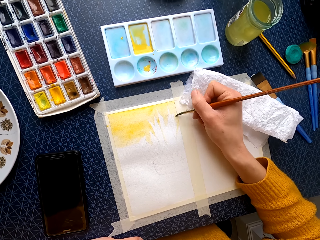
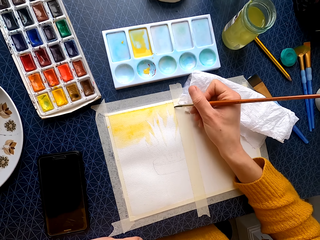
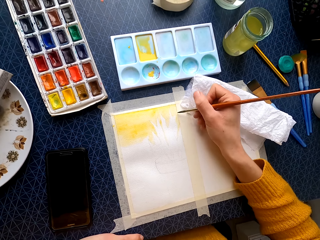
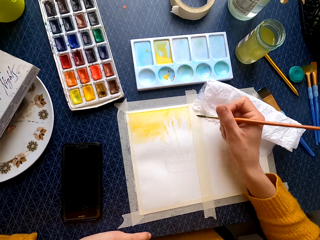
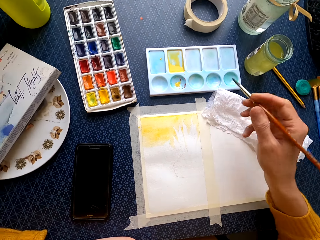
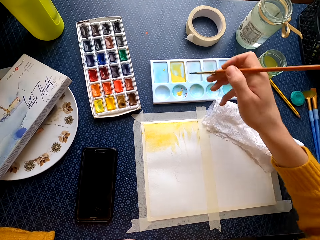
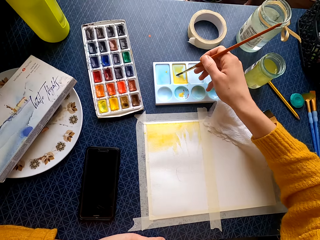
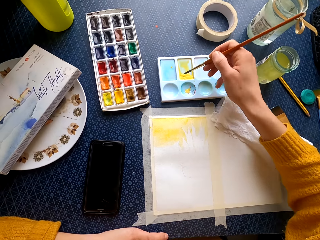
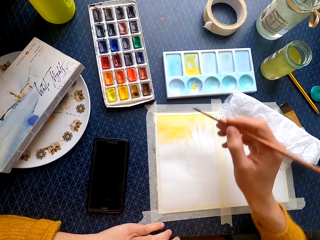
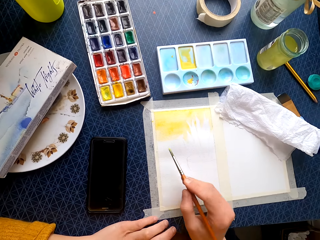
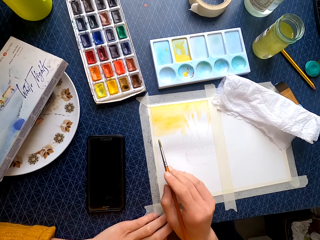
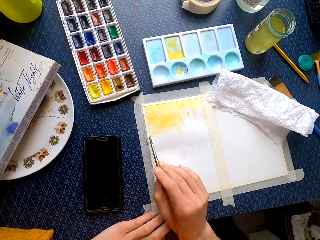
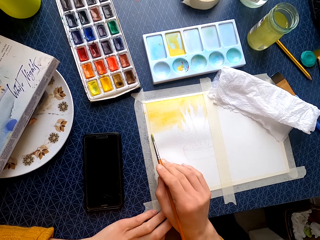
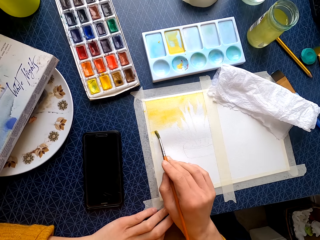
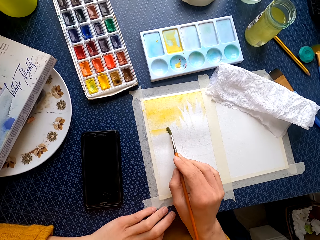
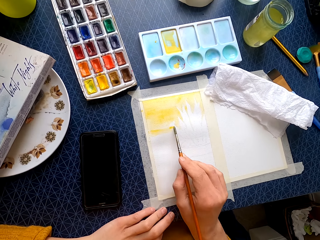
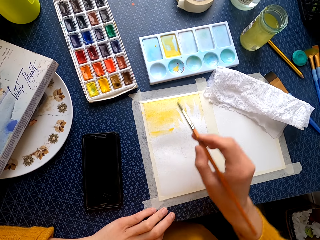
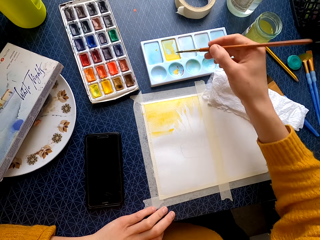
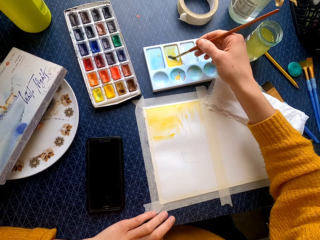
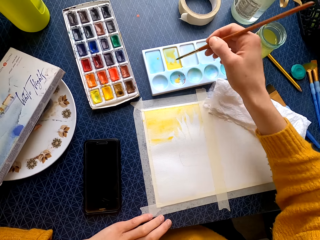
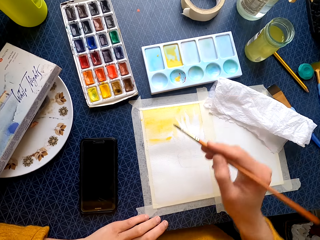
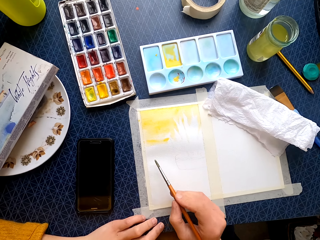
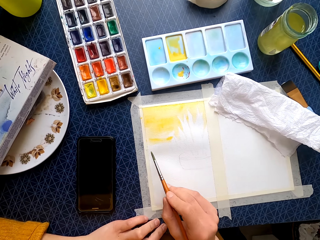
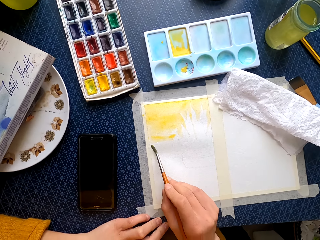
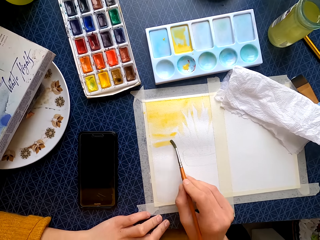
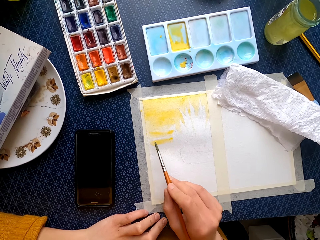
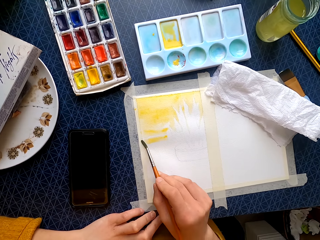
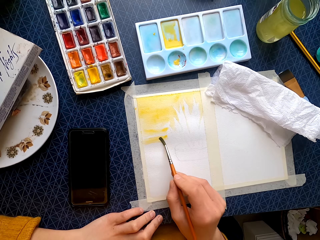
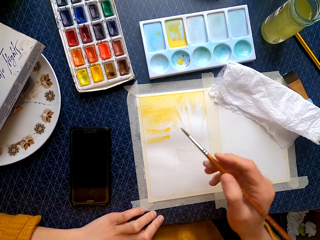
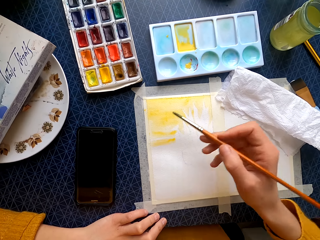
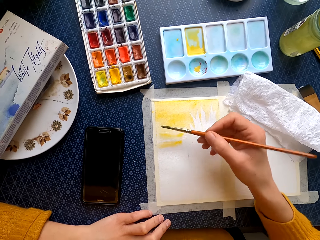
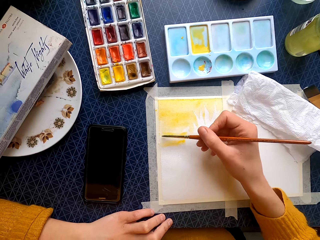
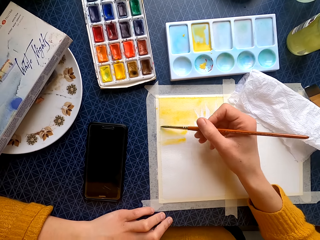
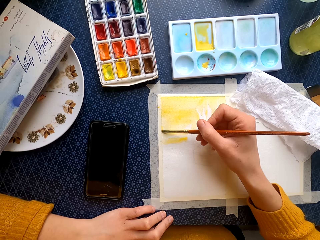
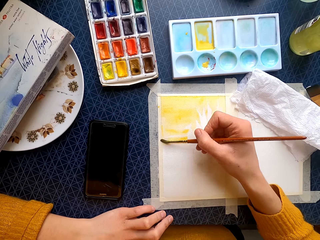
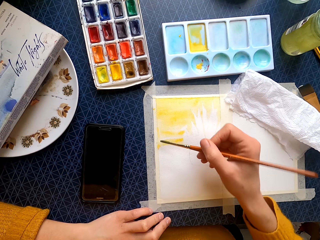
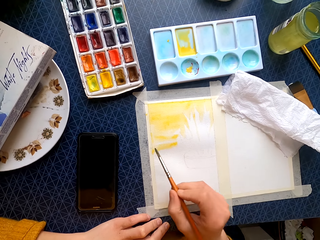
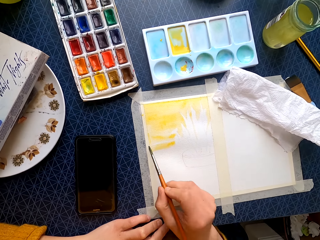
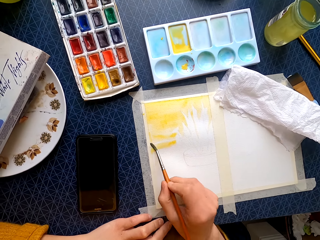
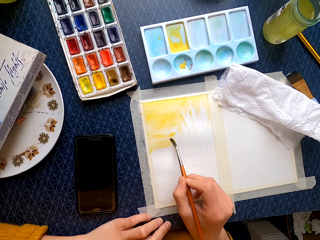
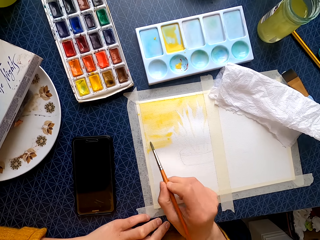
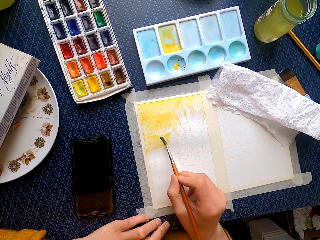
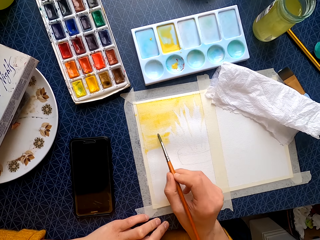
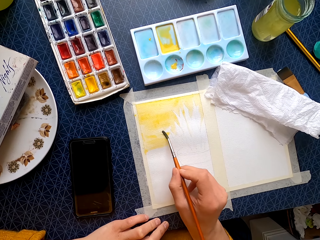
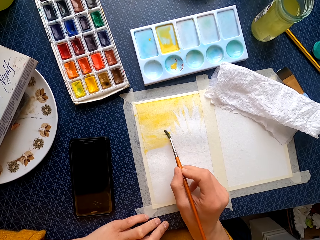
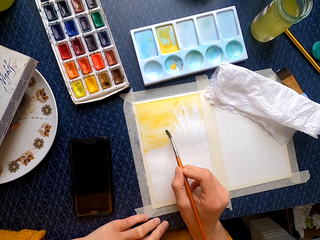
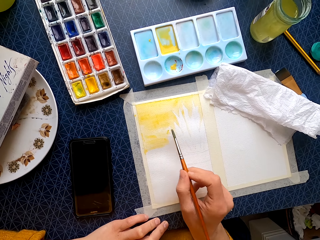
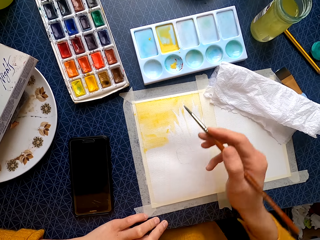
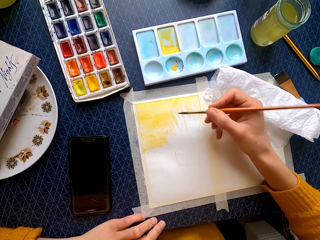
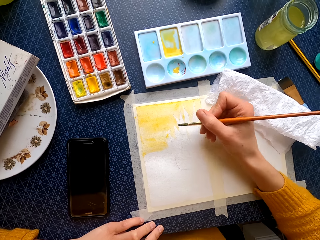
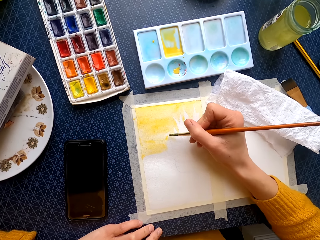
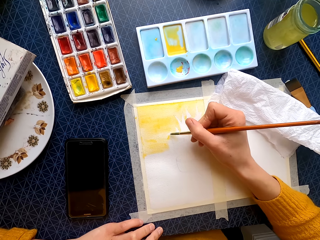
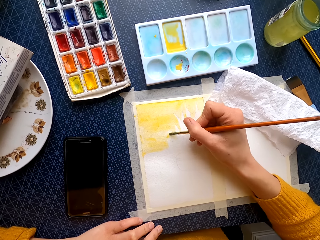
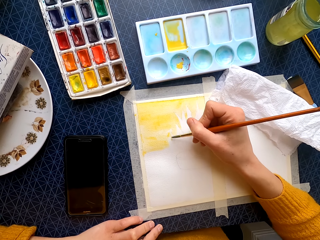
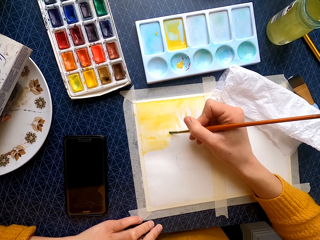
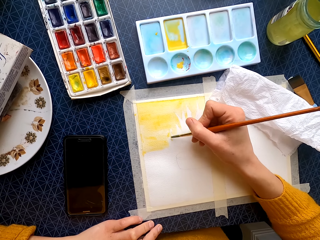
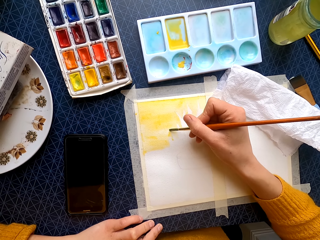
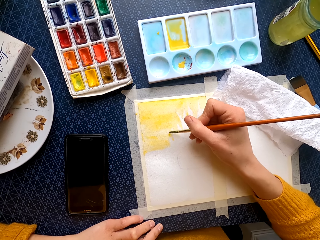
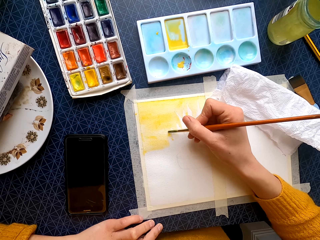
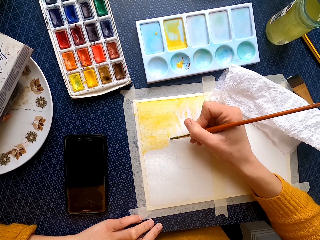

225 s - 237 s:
The camera wearer dips the painting brush in the paint. They paint on the canvas. They dip the painting brush in the paint. They paint on the canvas.

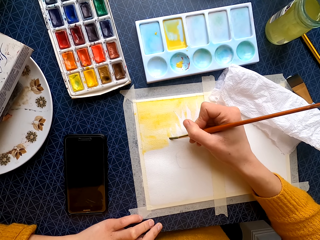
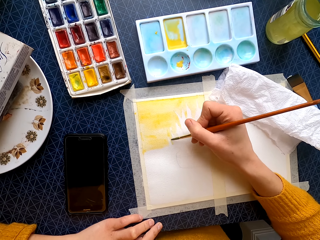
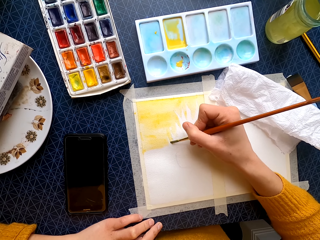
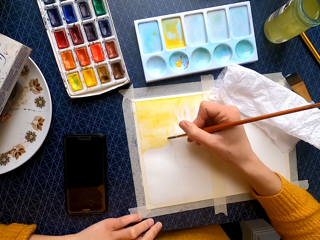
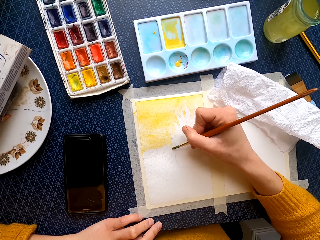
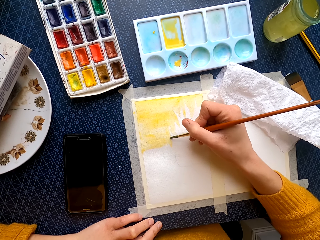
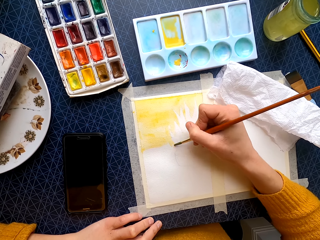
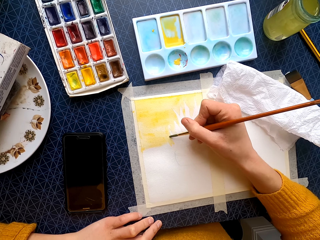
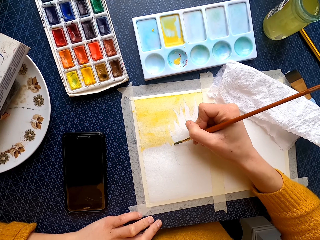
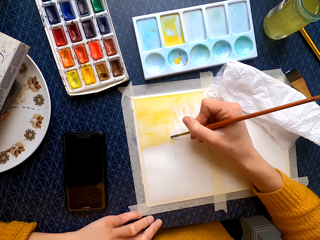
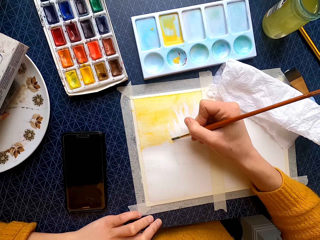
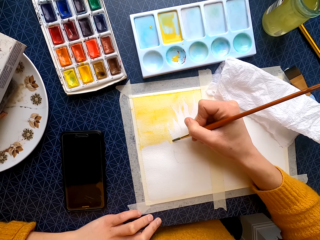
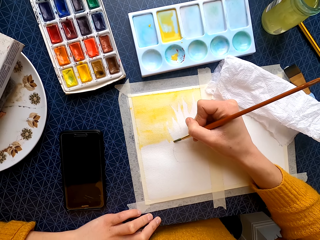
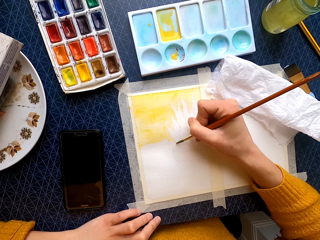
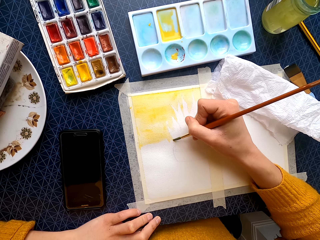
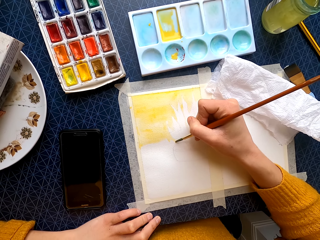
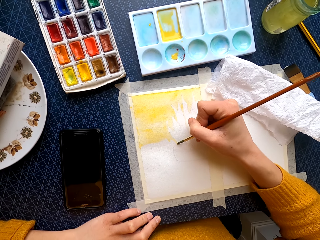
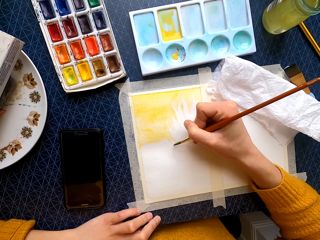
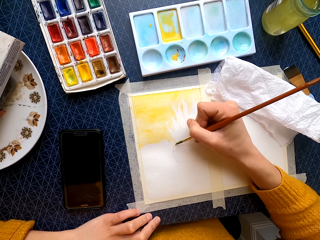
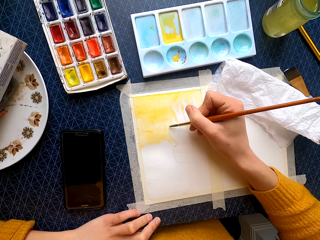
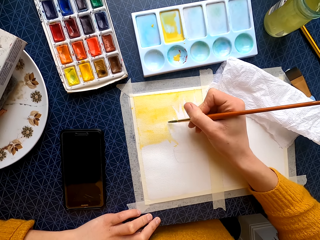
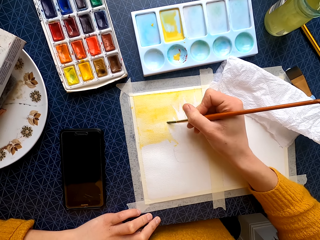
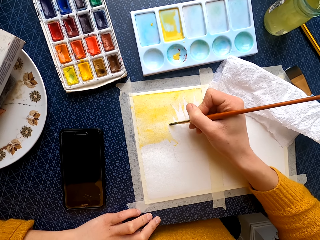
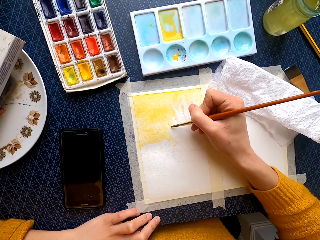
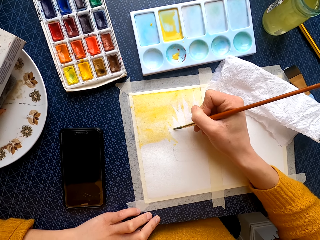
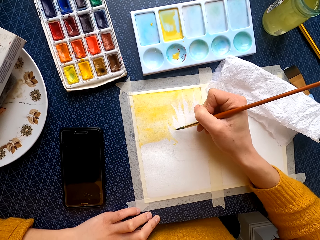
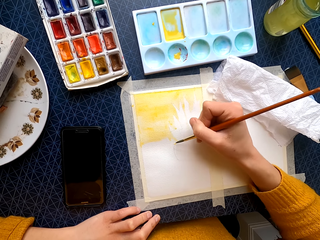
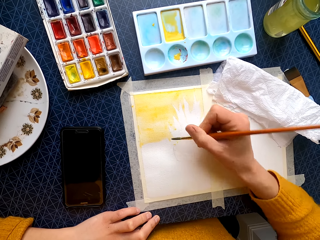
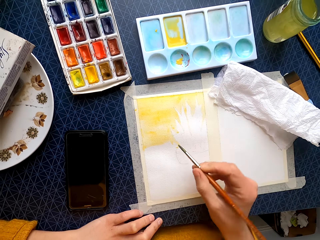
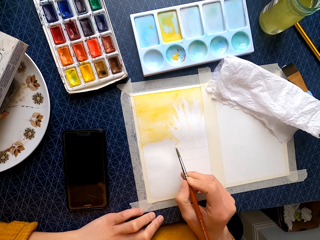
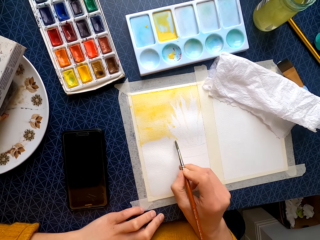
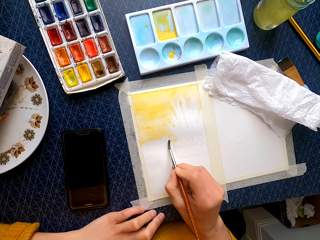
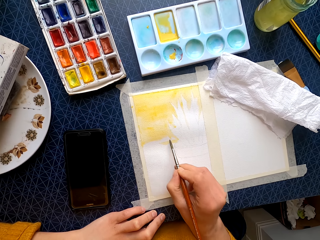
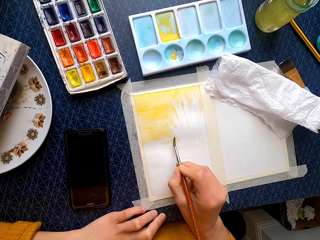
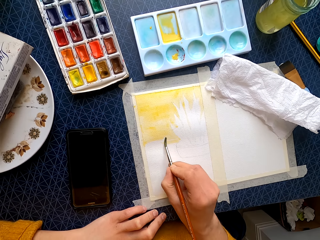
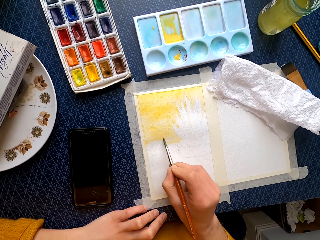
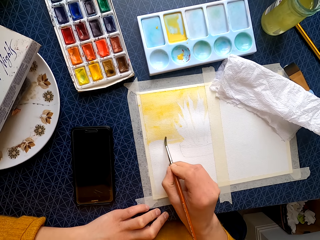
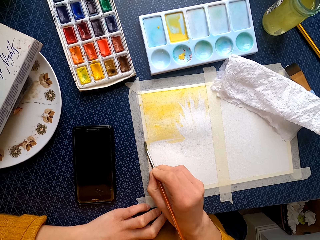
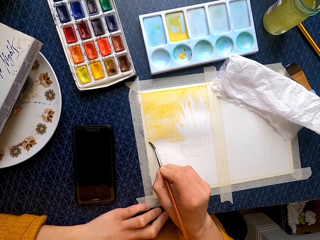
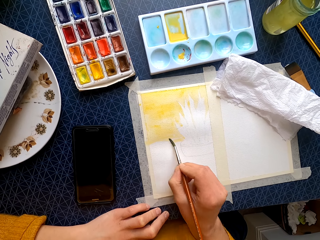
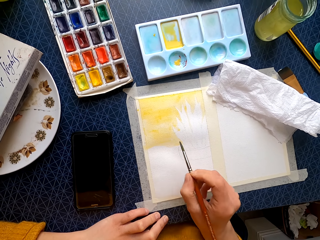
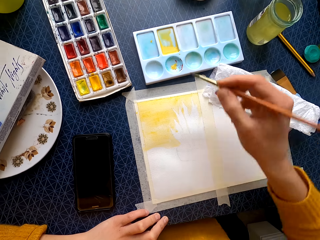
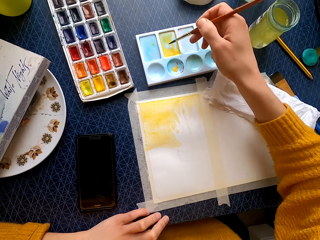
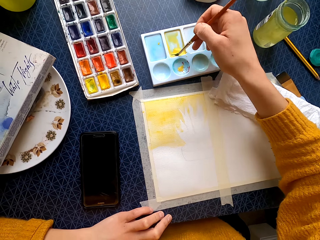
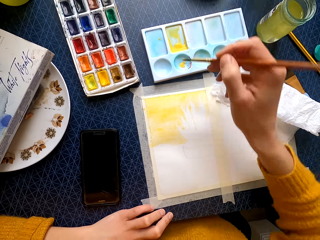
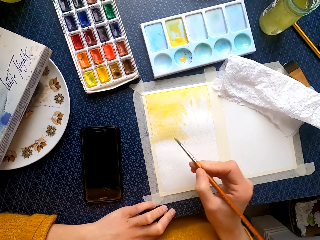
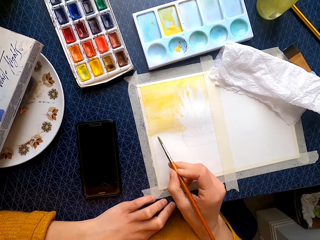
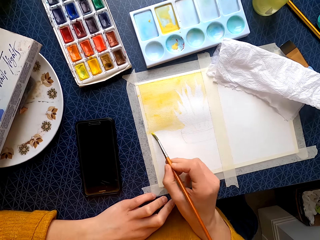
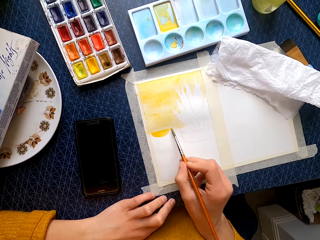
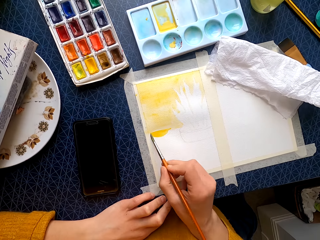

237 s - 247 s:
The camera wearer dips the painting brush in the paint. They paint on the canvas.
